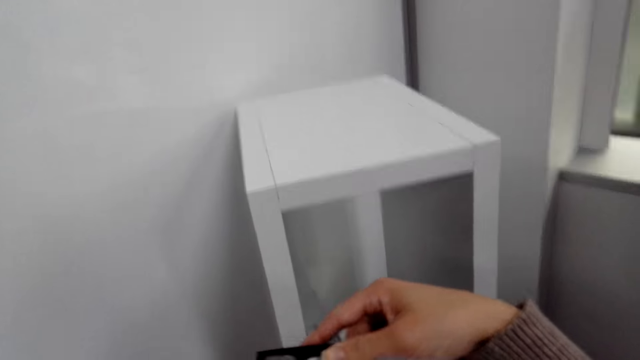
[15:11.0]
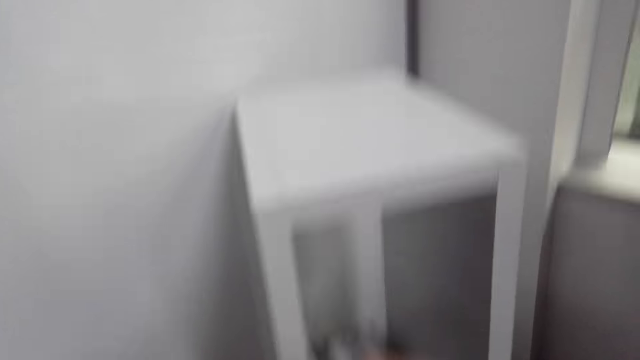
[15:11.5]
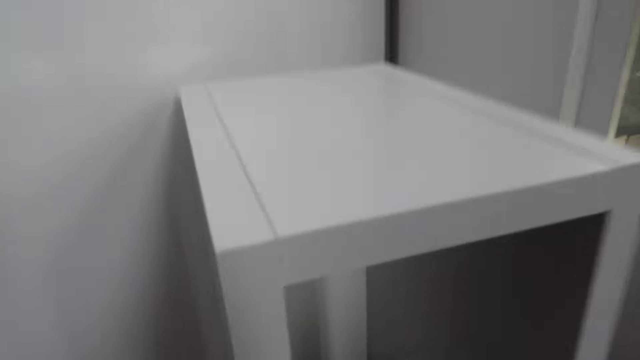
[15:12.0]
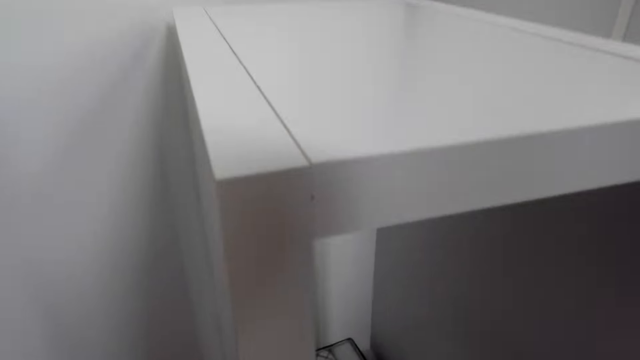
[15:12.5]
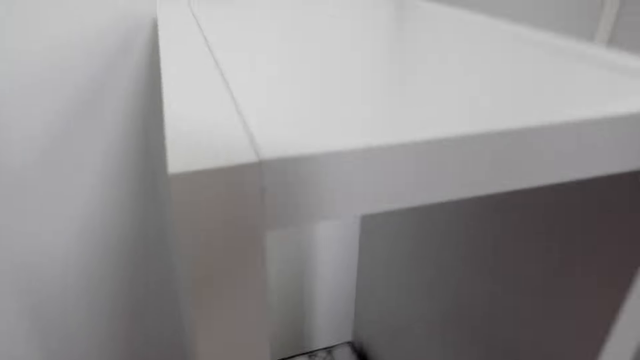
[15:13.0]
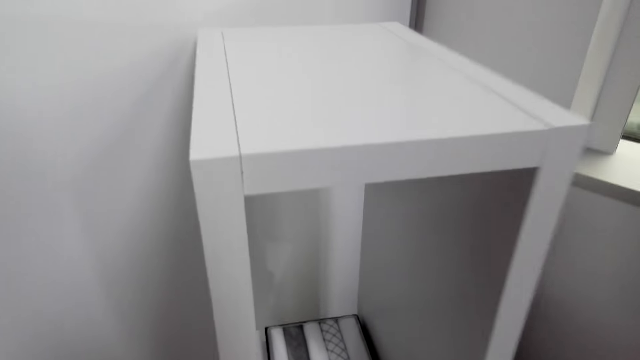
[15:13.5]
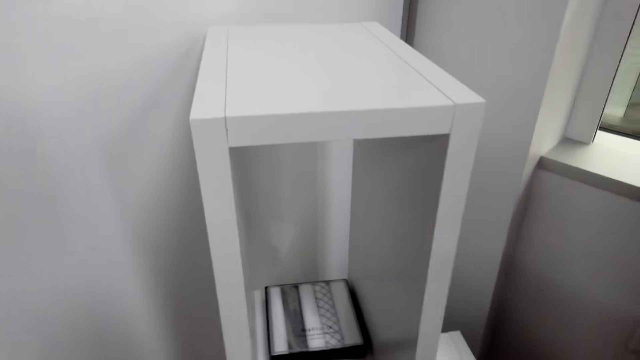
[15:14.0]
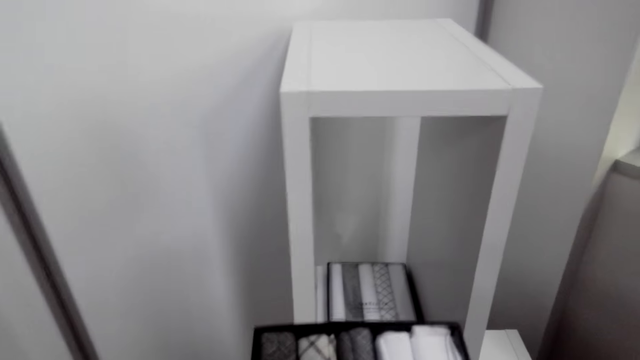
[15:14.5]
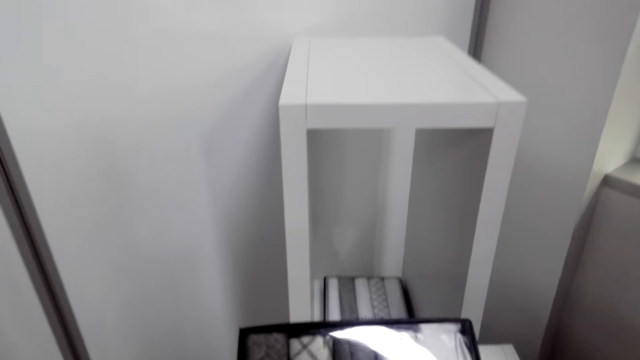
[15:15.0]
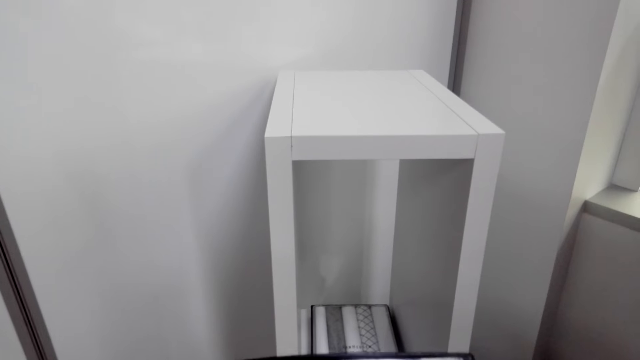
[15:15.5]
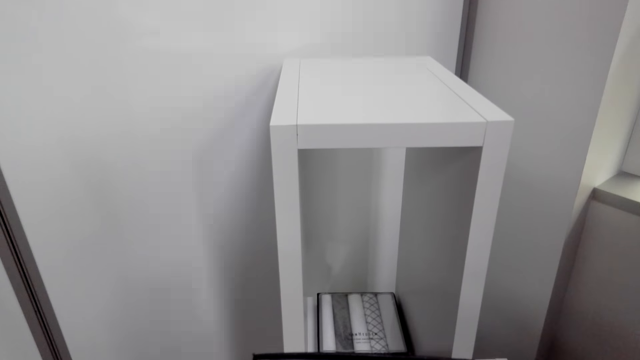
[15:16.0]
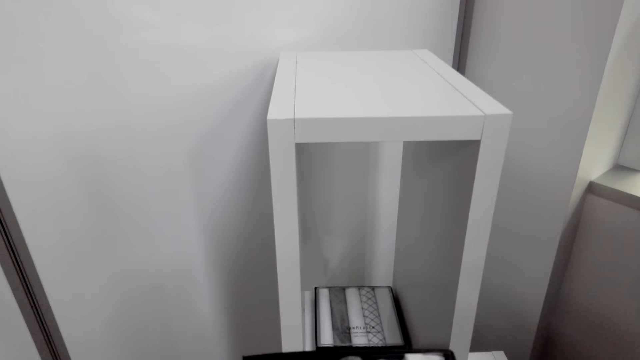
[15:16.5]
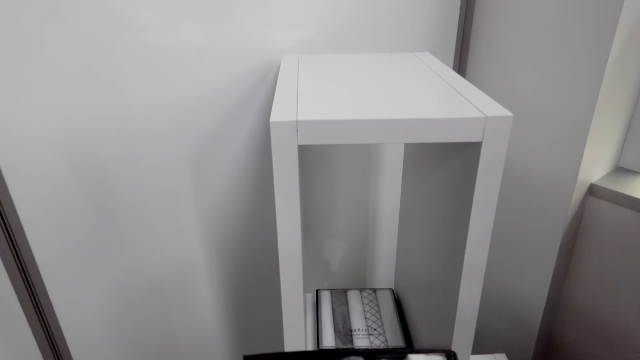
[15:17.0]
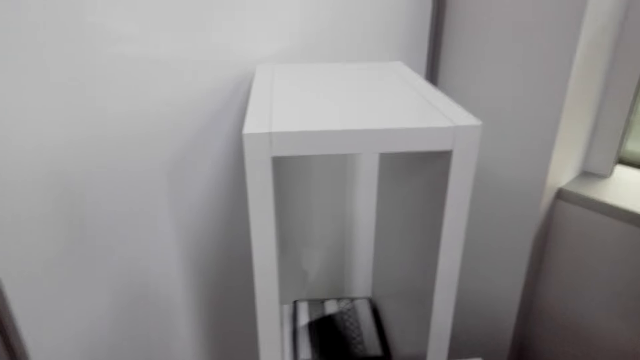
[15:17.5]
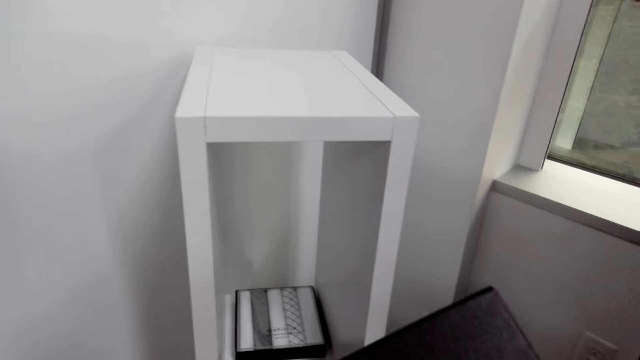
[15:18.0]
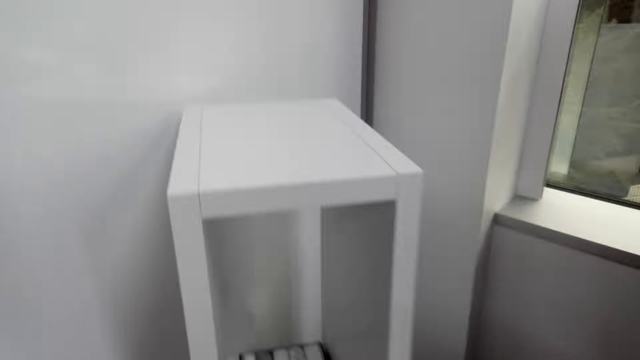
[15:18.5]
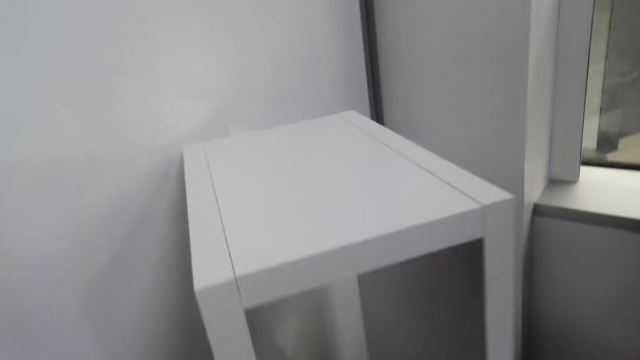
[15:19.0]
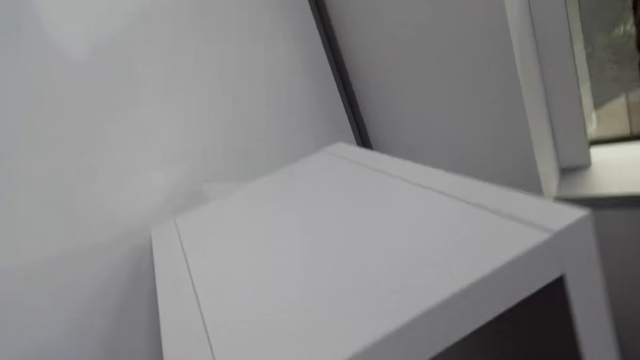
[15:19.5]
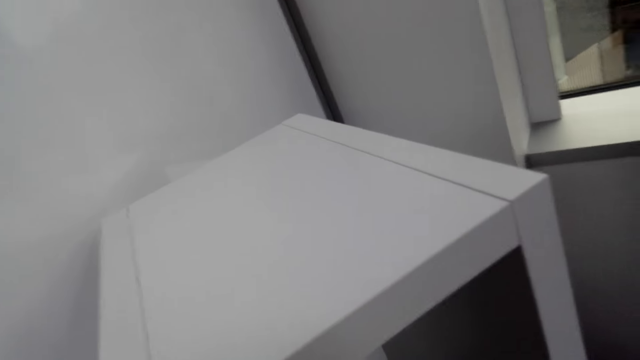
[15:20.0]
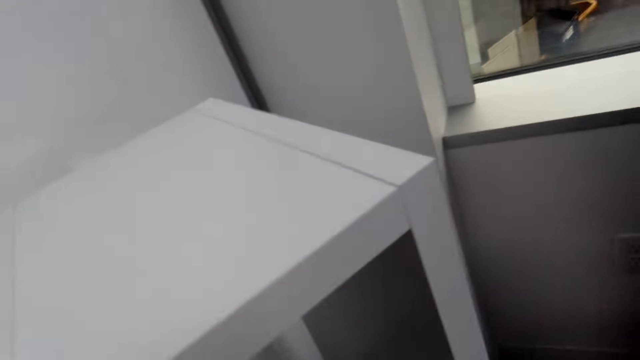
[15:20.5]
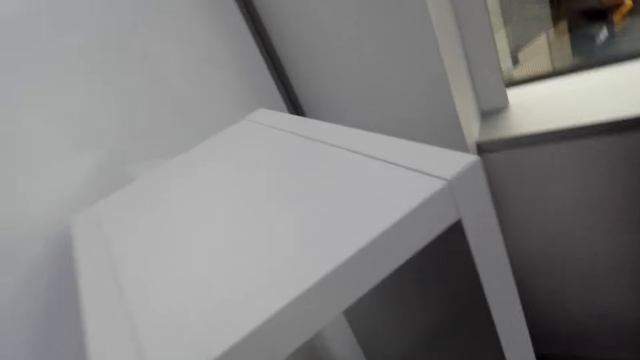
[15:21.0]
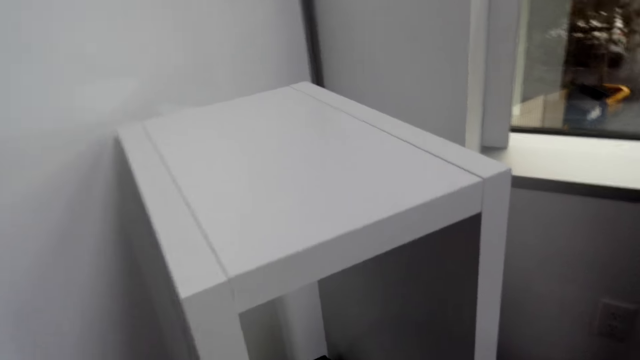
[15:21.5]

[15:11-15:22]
The camera wearer moves hands. They look at a pack of ties. They move around. They return the ties.

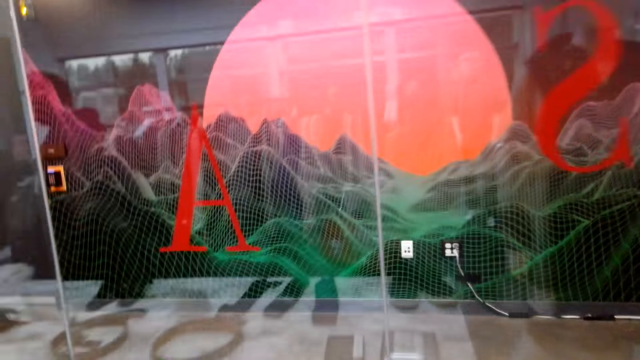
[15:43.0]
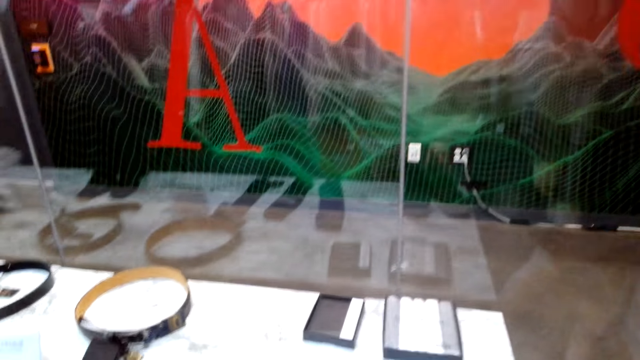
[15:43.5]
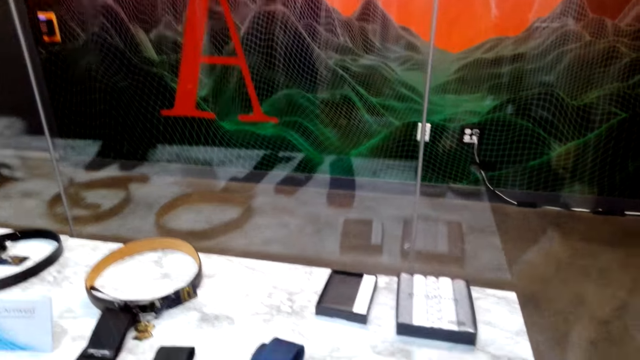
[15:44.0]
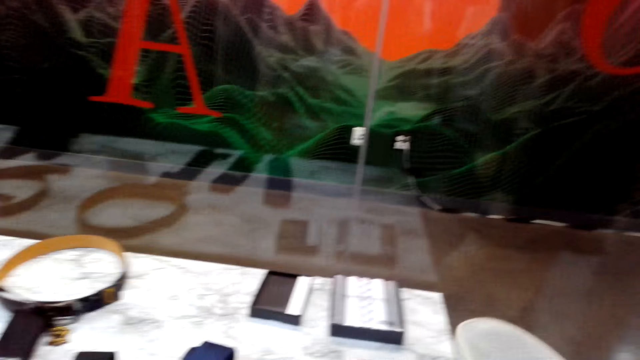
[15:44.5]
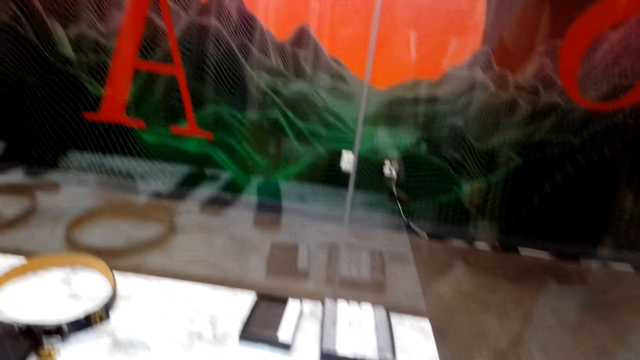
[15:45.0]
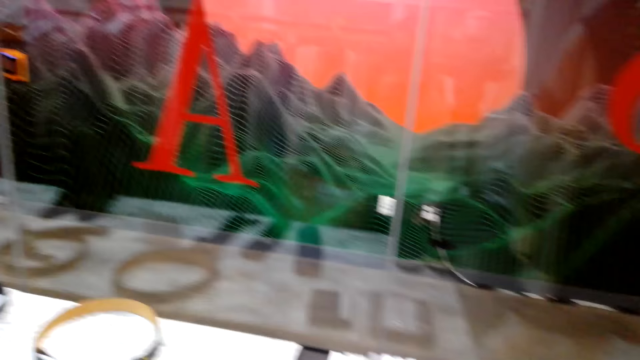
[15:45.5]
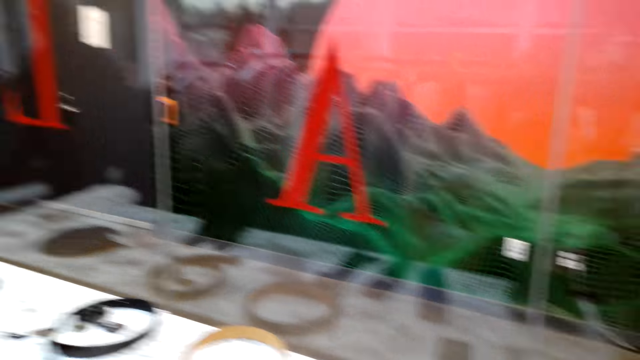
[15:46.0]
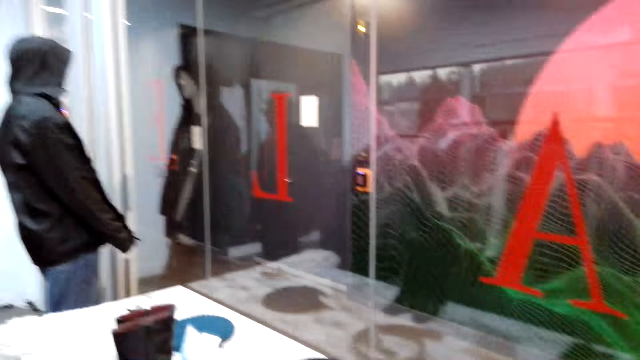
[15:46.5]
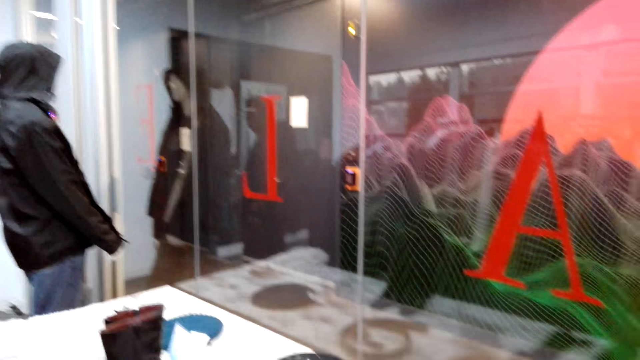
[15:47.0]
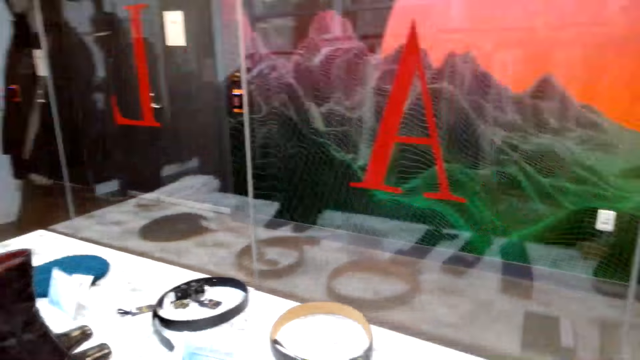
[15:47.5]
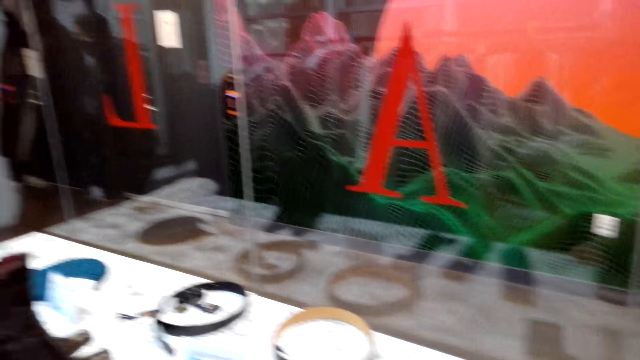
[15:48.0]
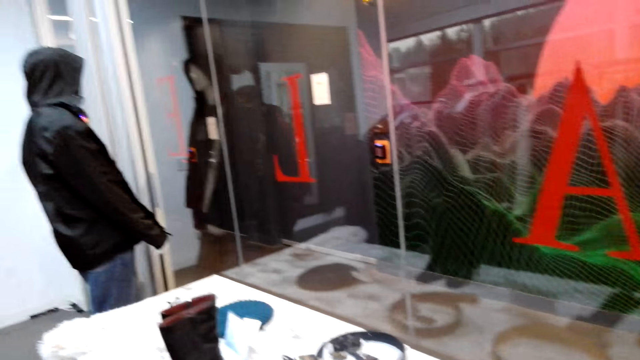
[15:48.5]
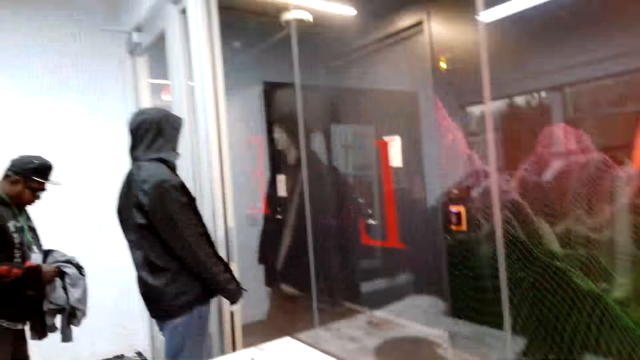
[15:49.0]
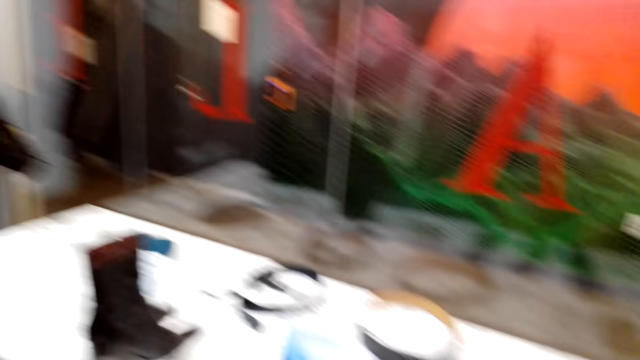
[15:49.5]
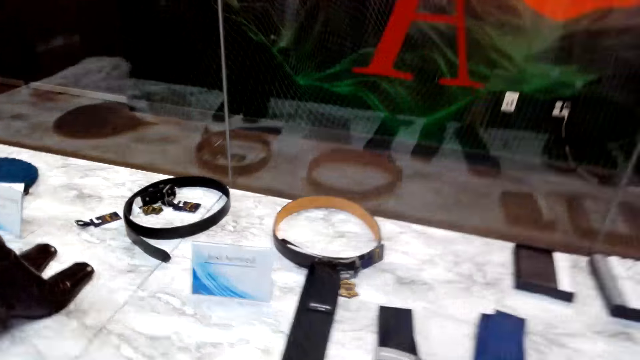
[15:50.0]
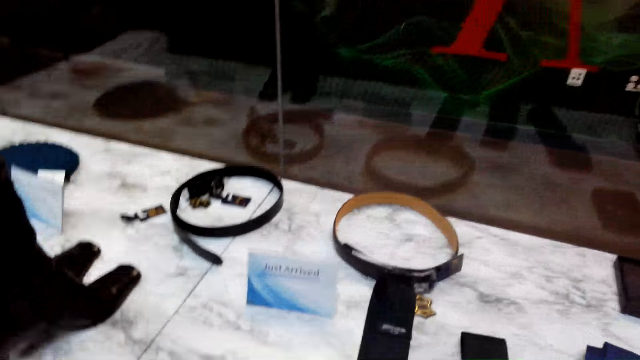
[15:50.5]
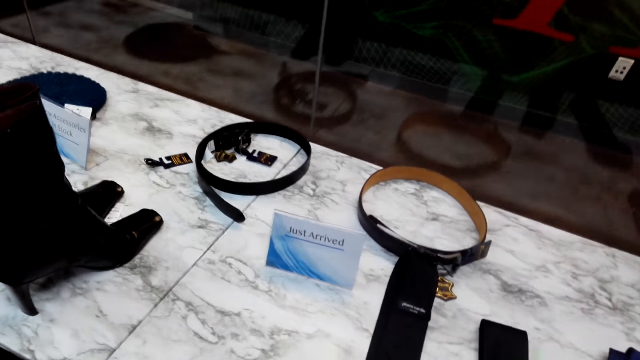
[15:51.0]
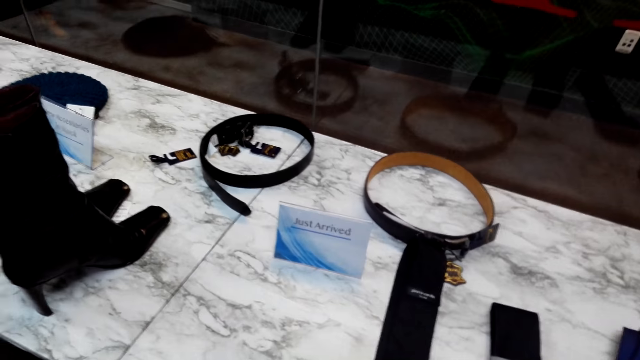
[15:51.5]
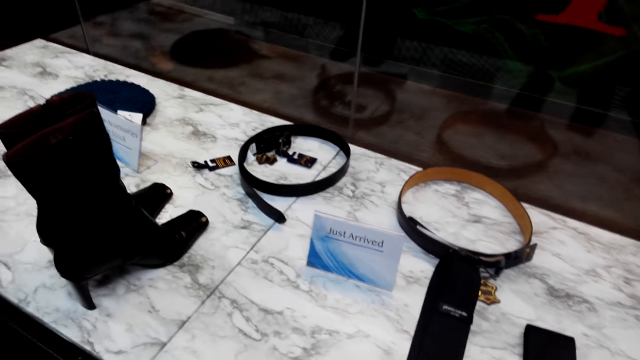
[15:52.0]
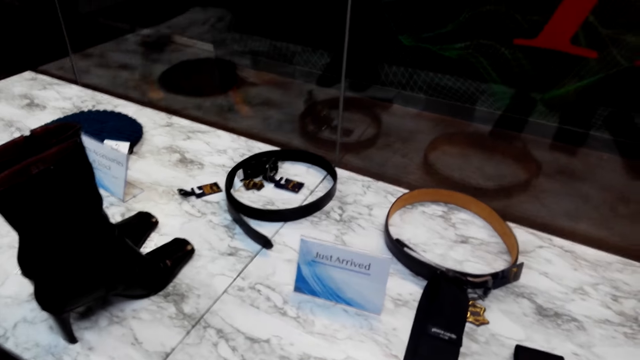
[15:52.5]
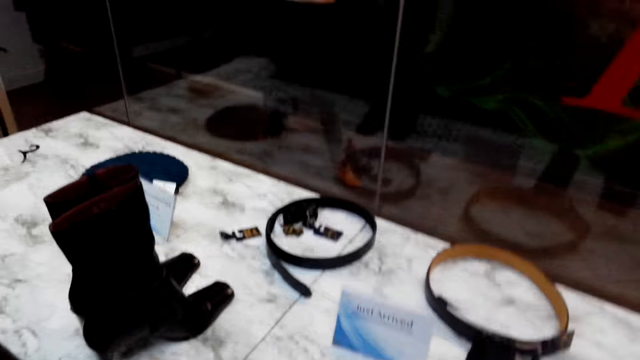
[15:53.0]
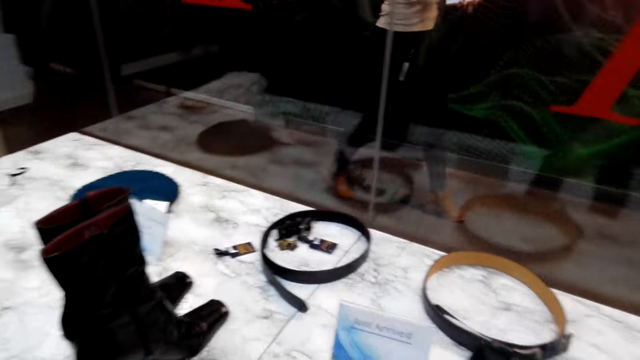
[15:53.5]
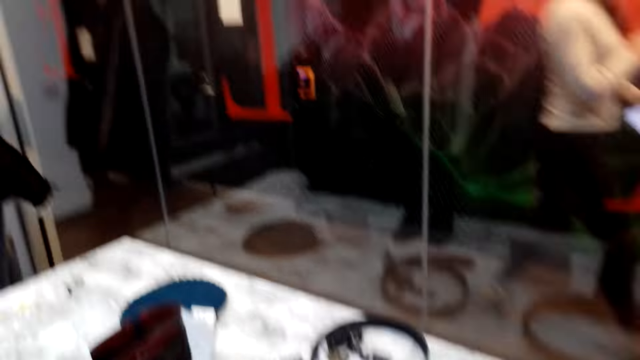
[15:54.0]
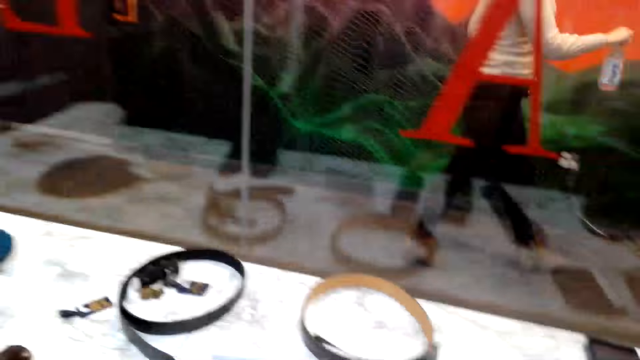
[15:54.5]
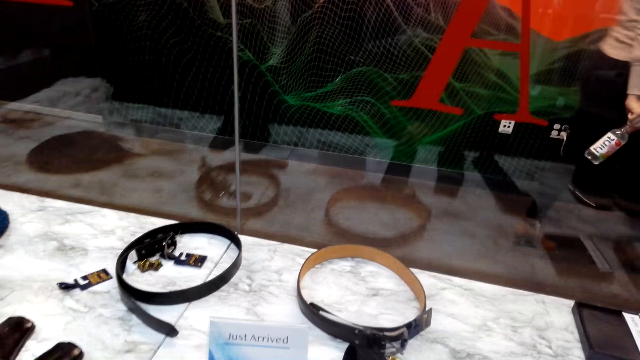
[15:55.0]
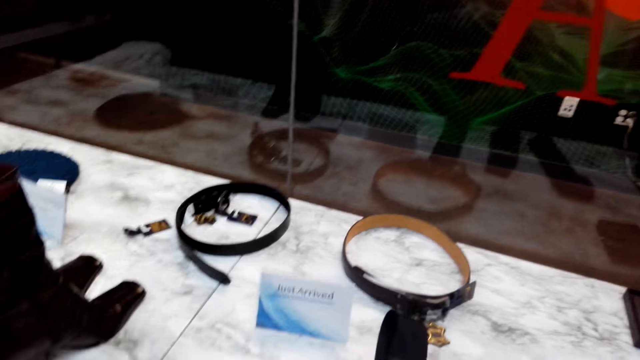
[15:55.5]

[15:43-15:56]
The camera wearer looks at the shoes. They return the shoes. A person holds cloths. The camera wearer looks around. Another person walks around.
